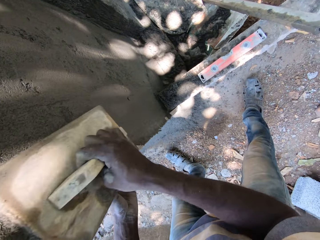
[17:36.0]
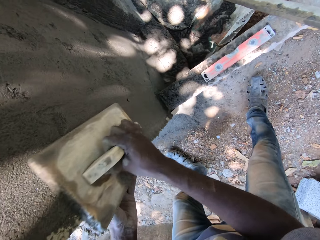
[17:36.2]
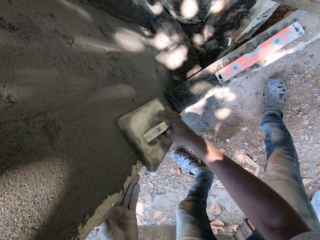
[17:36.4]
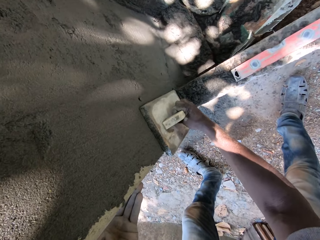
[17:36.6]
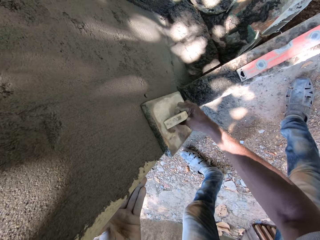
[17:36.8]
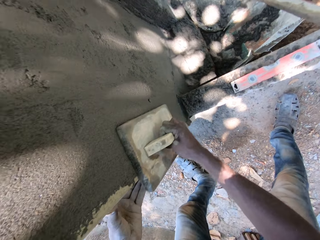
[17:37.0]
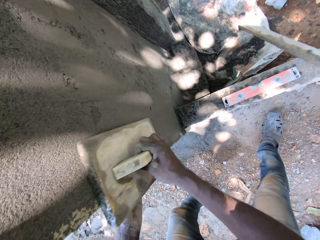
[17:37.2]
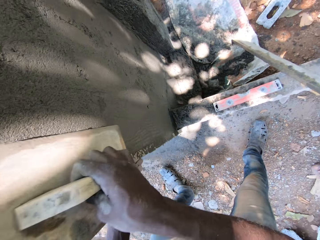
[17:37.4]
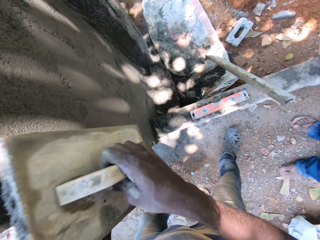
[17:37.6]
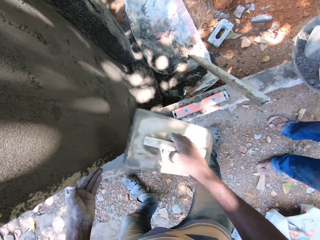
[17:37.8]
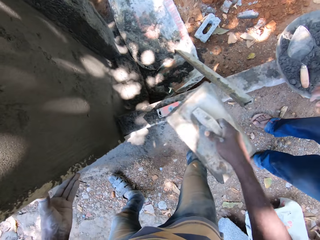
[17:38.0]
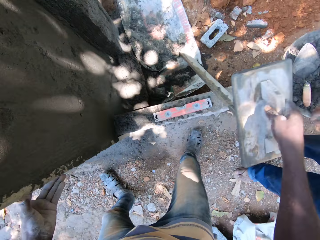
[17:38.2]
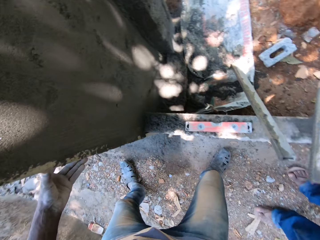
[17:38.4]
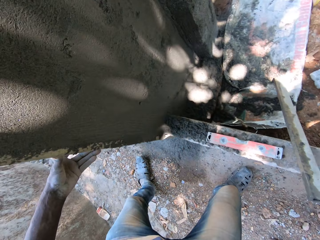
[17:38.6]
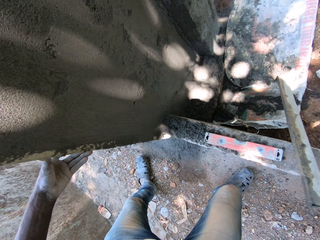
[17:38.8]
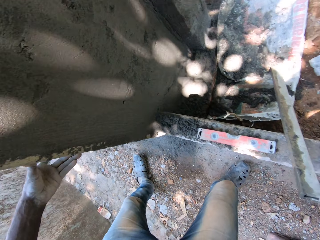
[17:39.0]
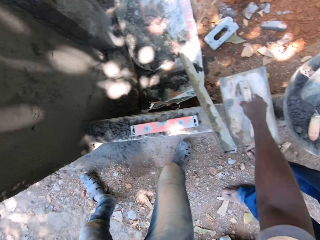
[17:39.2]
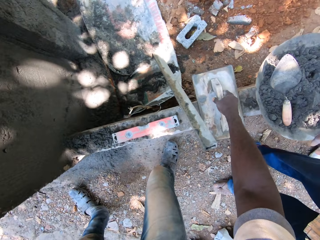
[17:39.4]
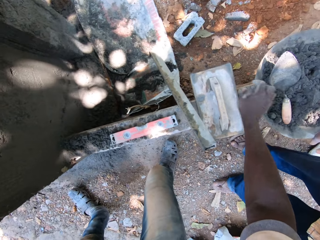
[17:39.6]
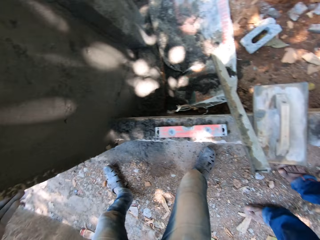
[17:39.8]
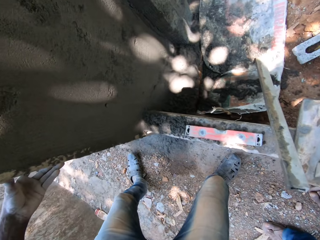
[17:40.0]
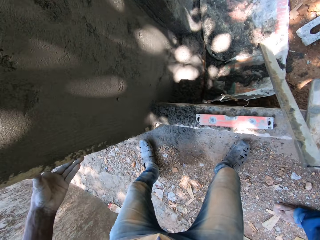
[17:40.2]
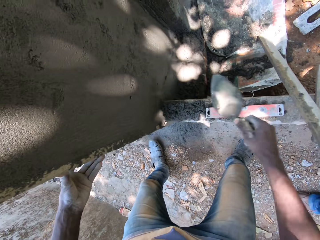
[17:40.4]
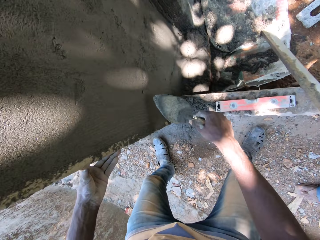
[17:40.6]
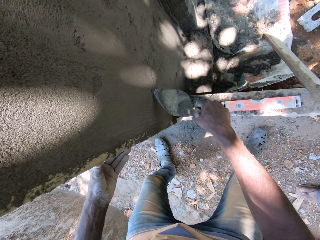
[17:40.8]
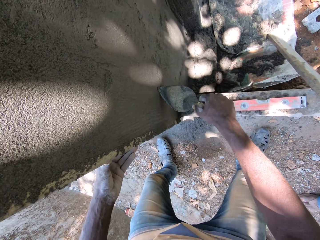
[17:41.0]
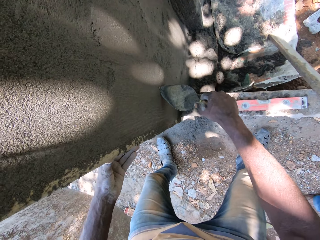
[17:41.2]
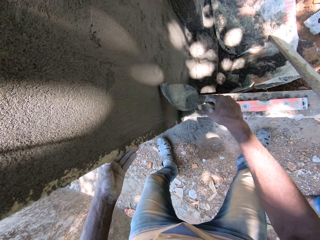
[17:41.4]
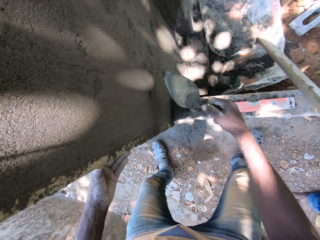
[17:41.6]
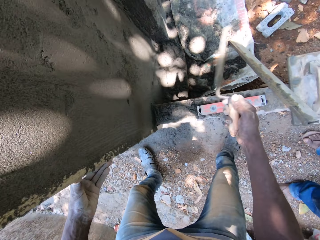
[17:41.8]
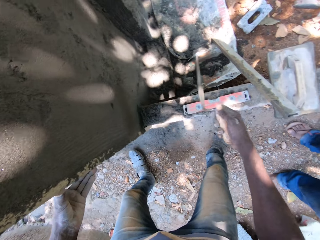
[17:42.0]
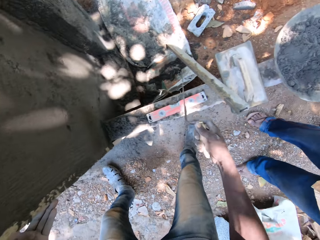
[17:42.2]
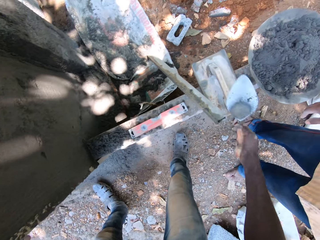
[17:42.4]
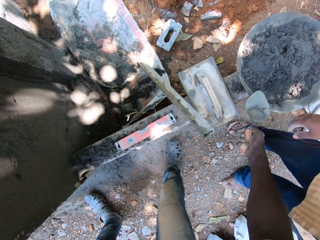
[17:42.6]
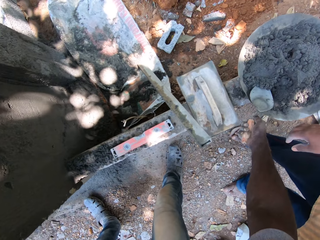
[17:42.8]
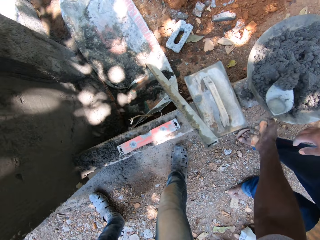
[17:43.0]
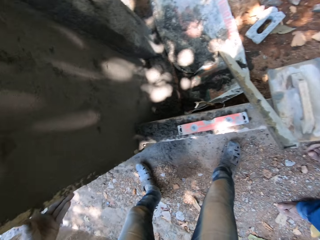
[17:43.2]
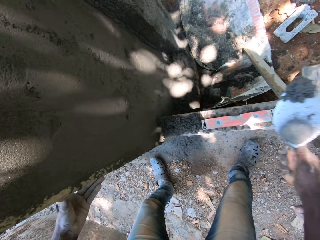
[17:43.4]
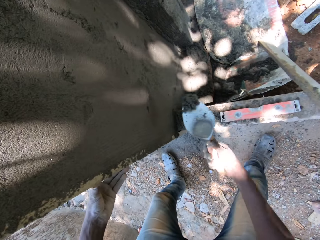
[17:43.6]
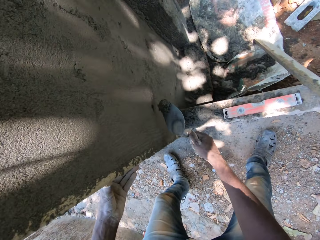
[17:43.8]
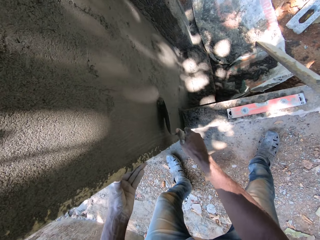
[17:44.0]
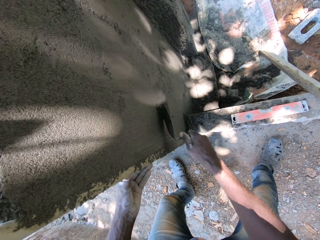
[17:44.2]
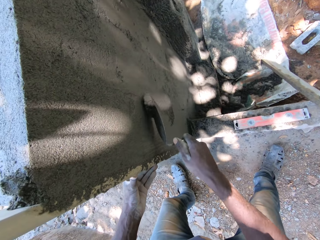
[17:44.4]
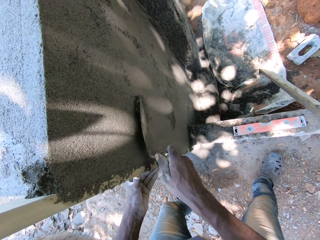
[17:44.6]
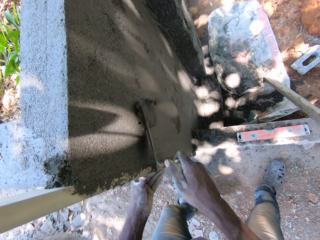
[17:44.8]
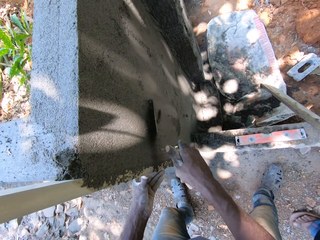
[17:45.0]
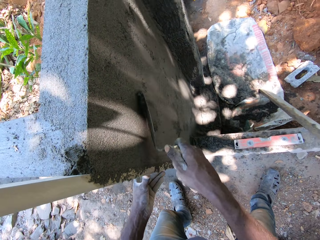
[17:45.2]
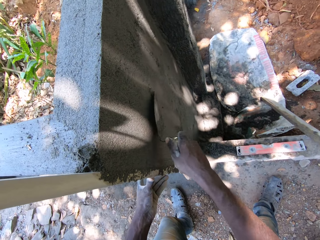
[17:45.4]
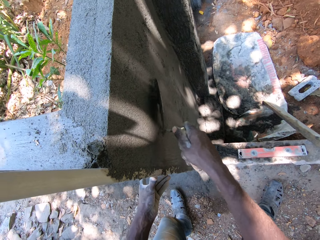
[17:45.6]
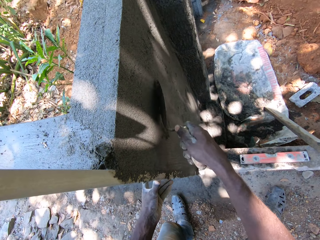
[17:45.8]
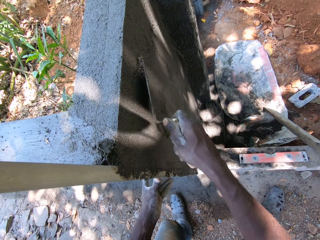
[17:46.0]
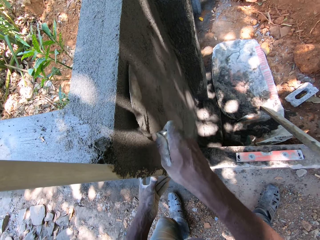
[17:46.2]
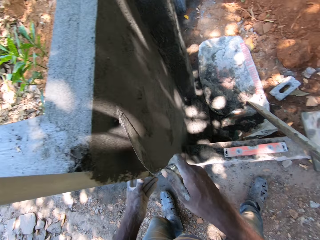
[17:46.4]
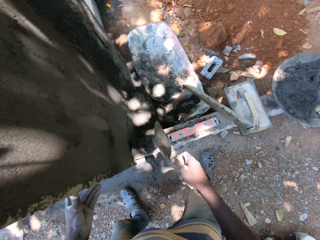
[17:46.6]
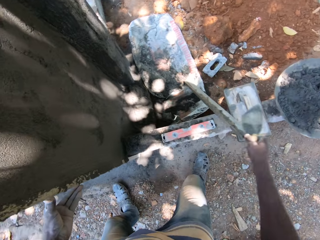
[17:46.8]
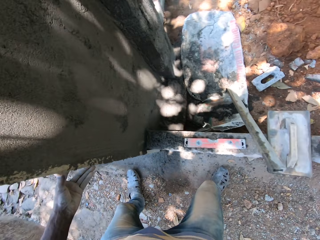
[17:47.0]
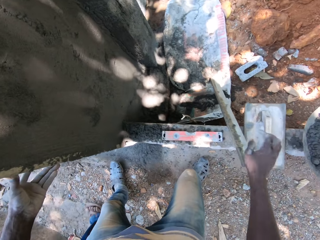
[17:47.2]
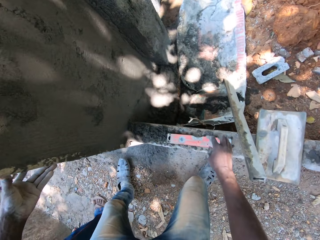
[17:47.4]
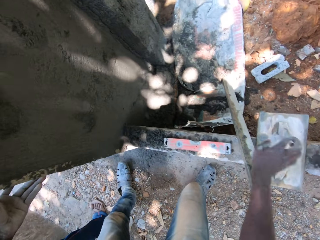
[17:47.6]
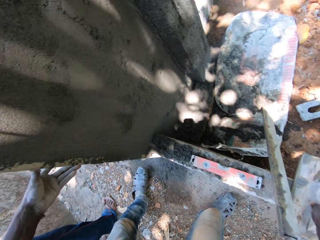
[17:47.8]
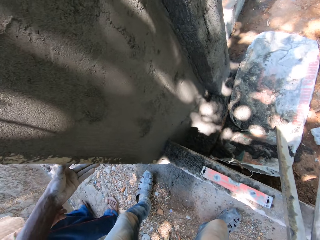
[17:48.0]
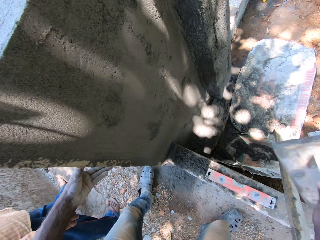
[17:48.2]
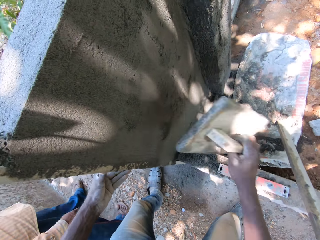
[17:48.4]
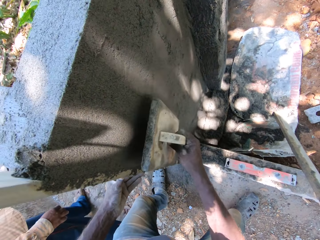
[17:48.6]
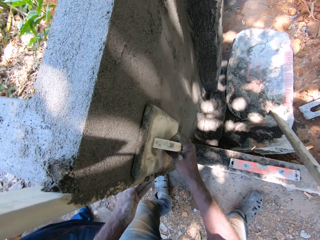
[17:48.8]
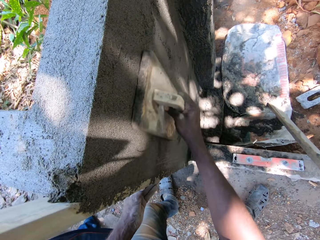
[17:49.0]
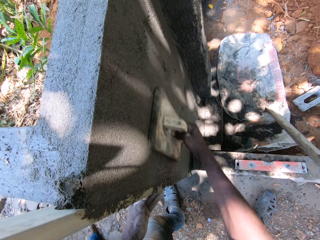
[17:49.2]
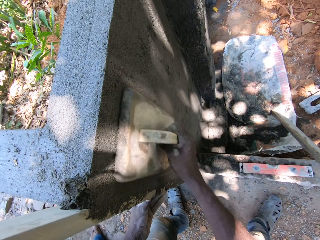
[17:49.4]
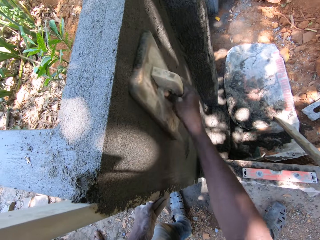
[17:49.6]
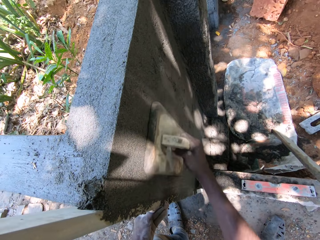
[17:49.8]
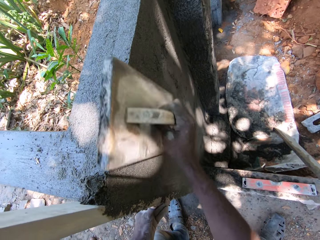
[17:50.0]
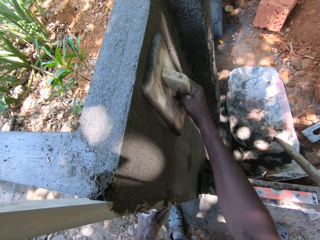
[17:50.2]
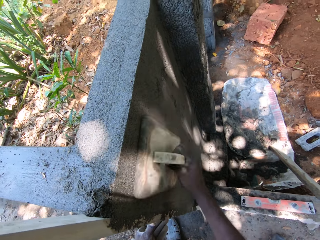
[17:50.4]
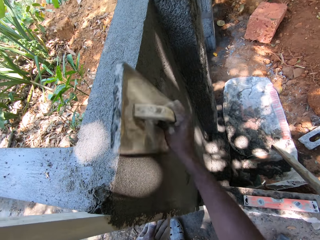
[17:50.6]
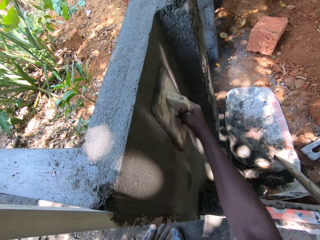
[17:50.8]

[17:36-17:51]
The camera wearer removes the mortar board in his right hand from the wall. He drops the mortar board in his right hand on the step. He picks the triangle shaped trowel with his right hand from the mortar pan on the step. He removes a stone from the concrete on the wall with the trowel in his right hand. He throws the stone on the trowel in his right hand. He scoops wet cement with the trowel in his right hand from the mortar pan on the step. He plasters the wet cement on the trowel in his right hand on the wall. He drops the trowel in his right hand into the mortar pan on the step. He picks the mortar board on the step with his right hand. He smoothens the wall with the mortar board in his right hand. He plasters the wall with the mortar board.

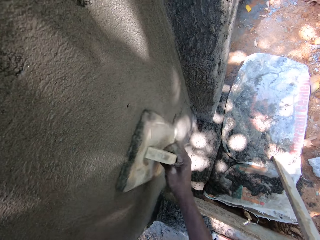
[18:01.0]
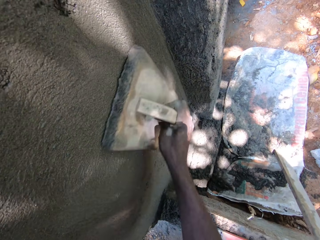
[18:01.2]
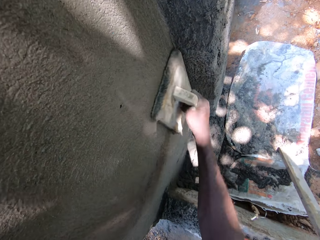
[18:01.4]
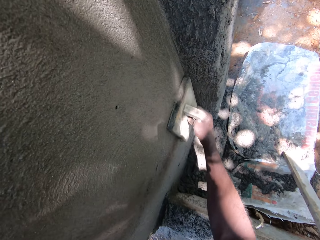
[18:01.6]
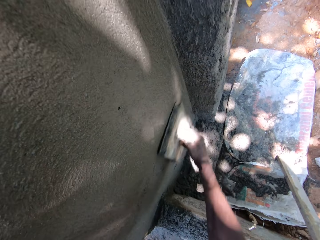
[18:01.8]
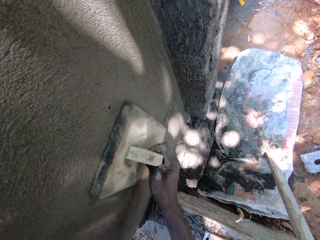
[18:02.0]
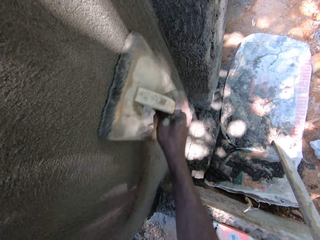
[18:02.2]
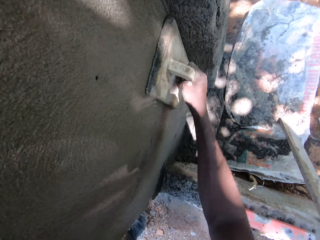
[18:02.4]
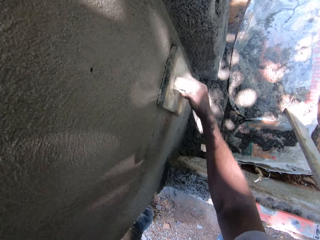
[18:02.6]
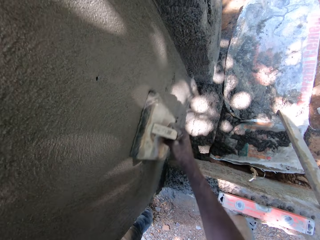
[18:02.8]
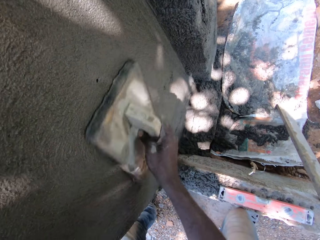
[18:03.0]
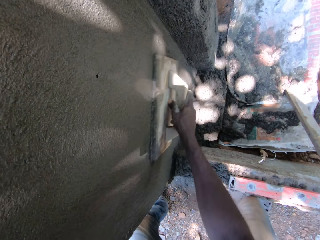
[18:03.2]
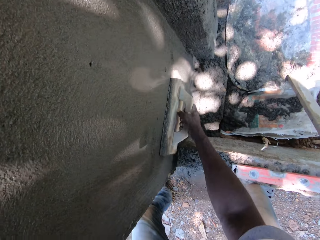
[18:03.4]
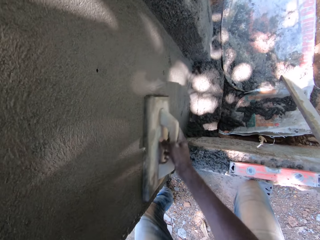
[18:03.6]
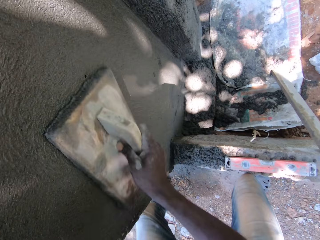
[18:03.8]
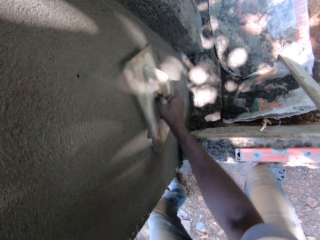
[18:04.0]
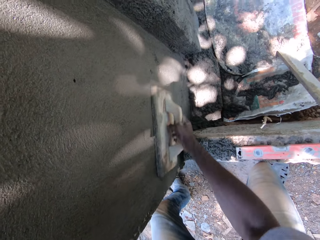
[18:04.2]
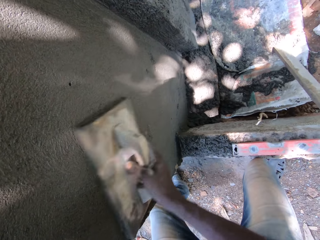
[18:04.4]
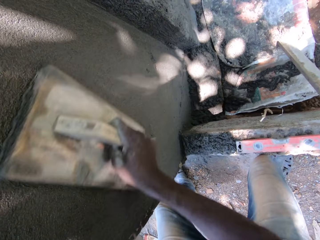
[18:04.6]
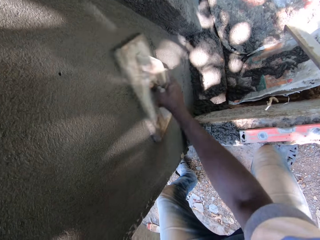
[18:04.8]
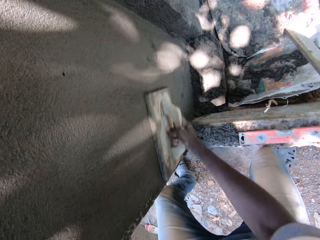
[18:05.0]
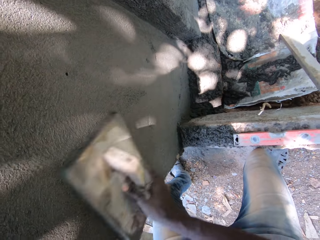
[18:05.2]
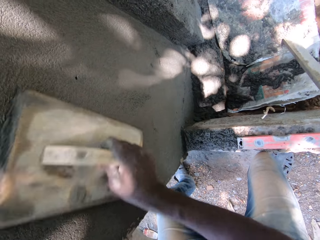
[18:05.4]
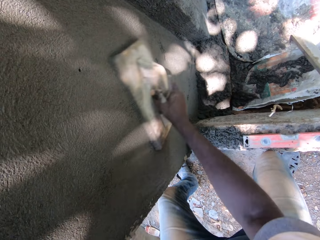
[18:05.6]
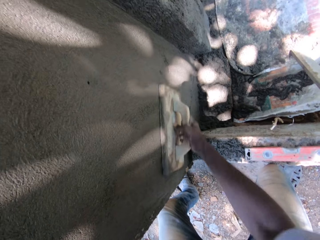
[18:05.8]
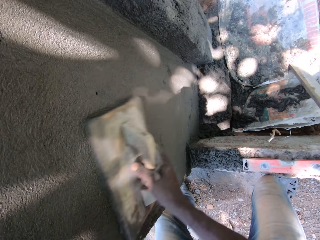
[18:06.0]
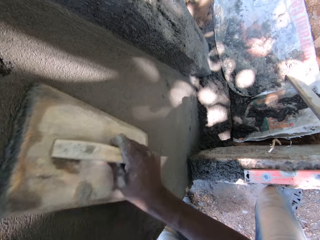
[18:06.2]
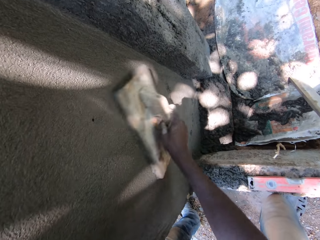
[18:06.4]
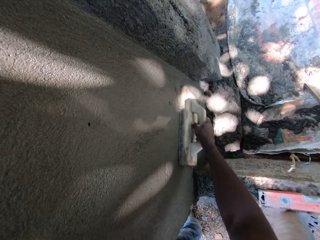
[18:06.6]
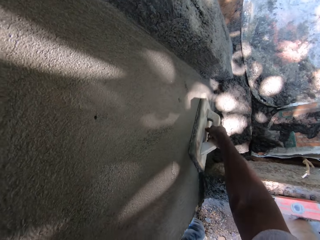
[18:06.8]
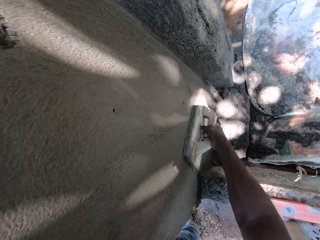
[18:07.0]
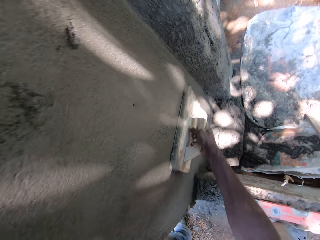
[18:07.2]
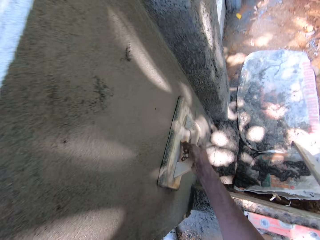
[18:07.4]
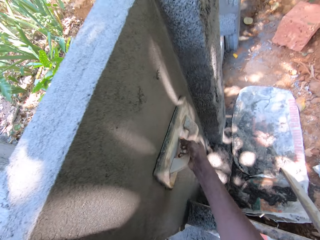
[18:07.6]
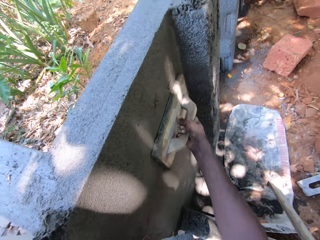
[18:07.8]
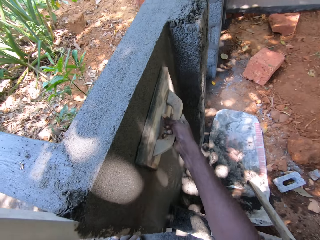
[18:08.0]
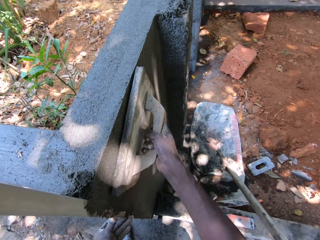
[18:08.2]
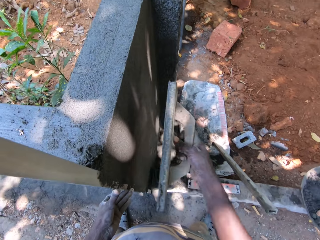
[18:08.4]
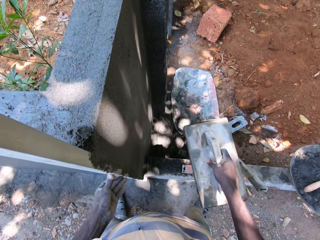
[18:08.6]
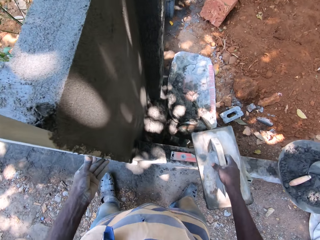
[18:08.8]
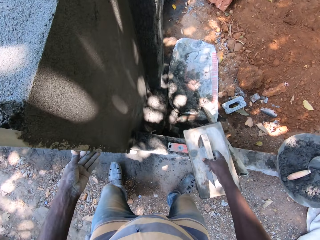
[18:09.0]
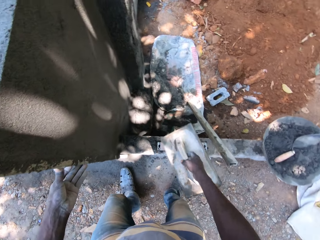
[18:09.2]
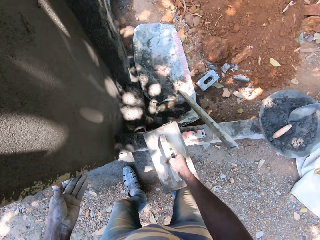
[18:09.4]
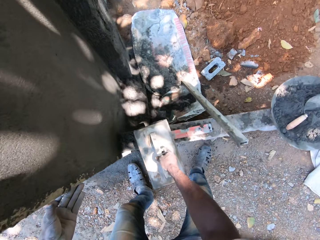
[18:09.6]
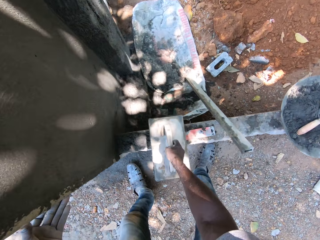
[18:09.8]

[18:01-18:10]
The camera wearer removes the mortar board in his right hand from the wall. He puts the mortar board down.
